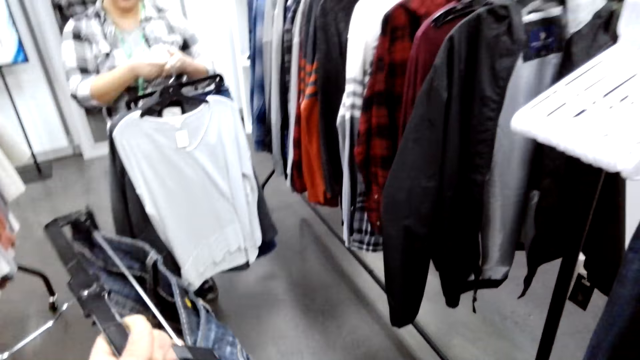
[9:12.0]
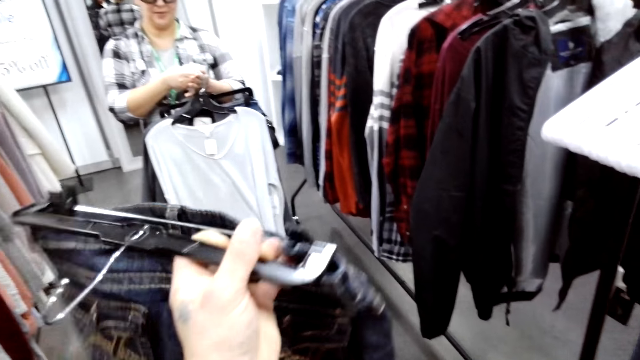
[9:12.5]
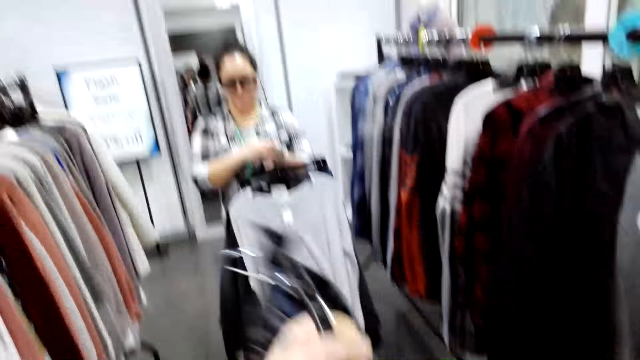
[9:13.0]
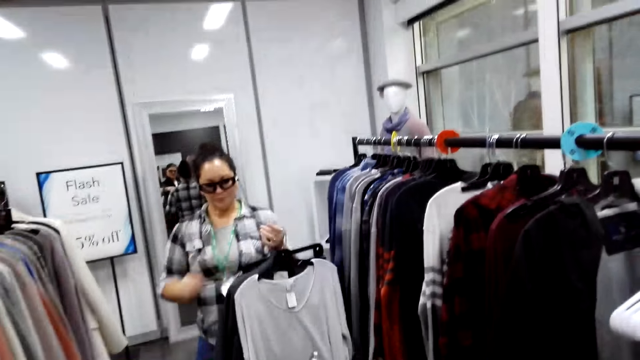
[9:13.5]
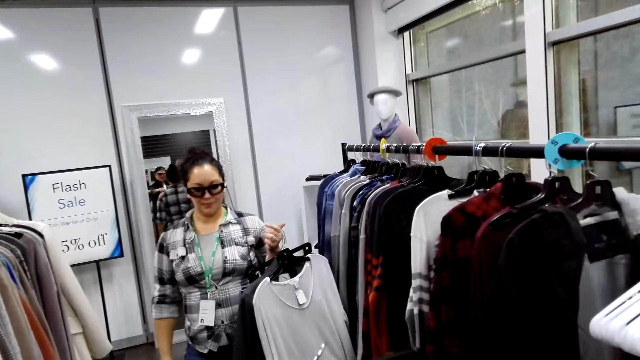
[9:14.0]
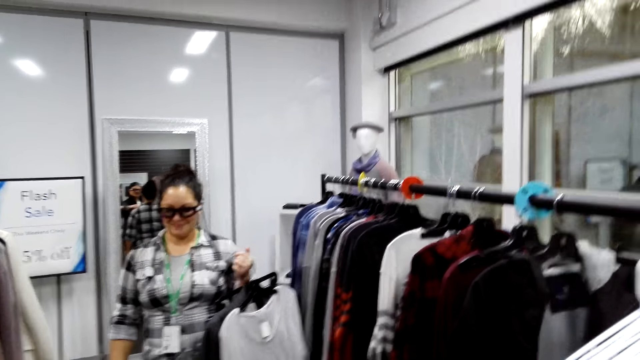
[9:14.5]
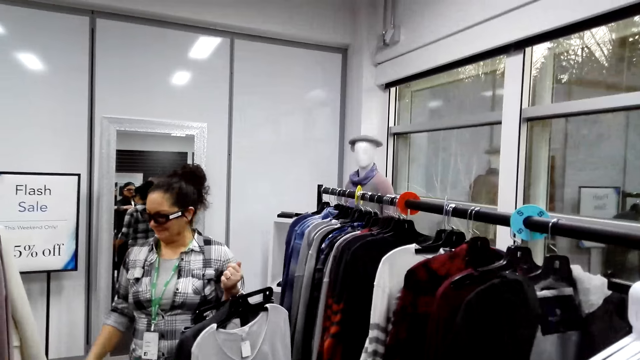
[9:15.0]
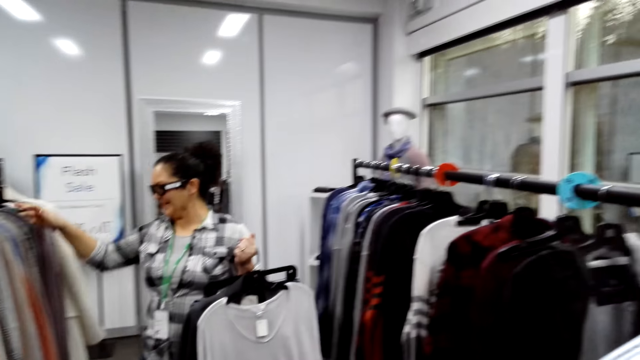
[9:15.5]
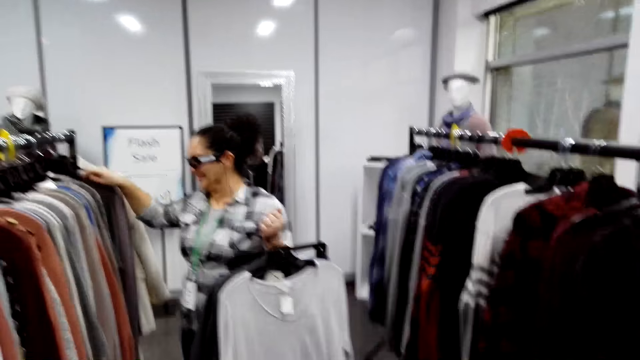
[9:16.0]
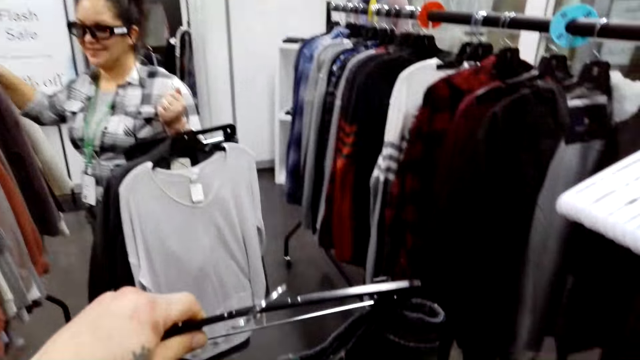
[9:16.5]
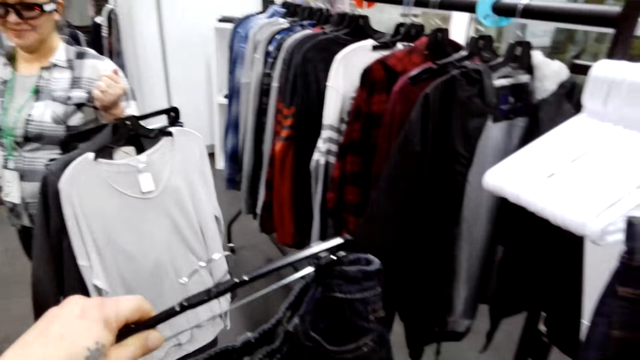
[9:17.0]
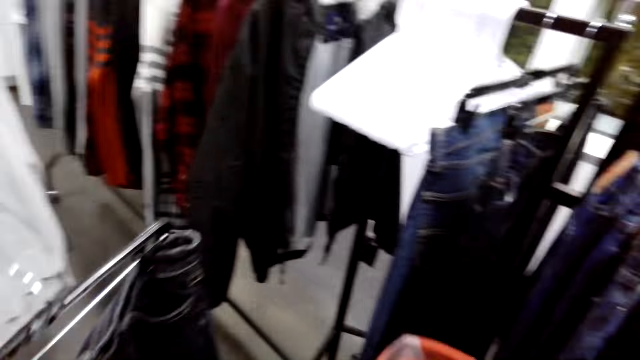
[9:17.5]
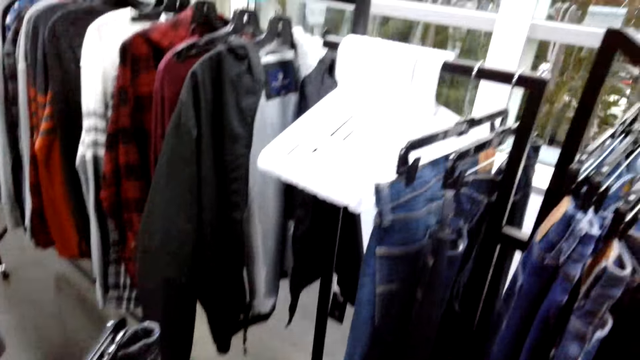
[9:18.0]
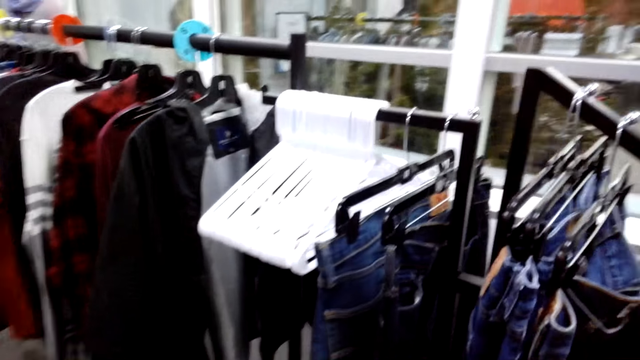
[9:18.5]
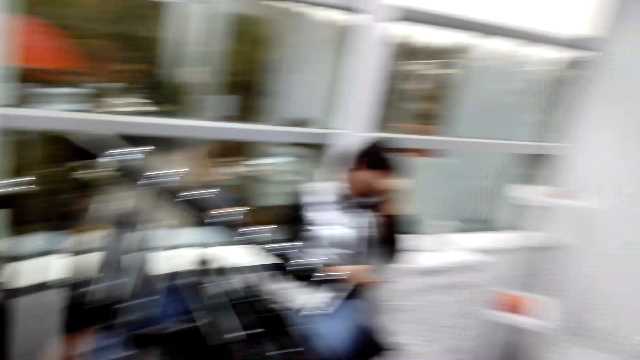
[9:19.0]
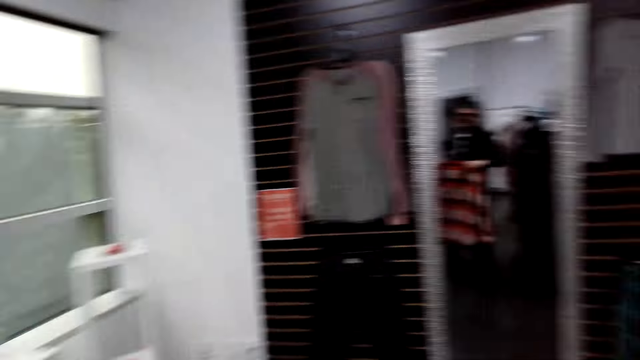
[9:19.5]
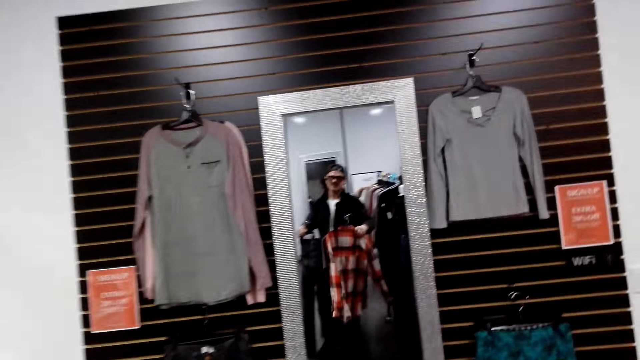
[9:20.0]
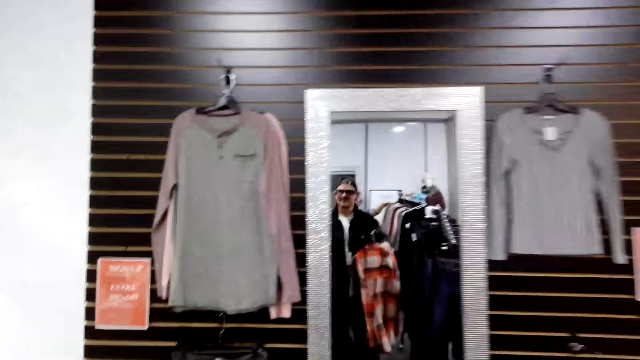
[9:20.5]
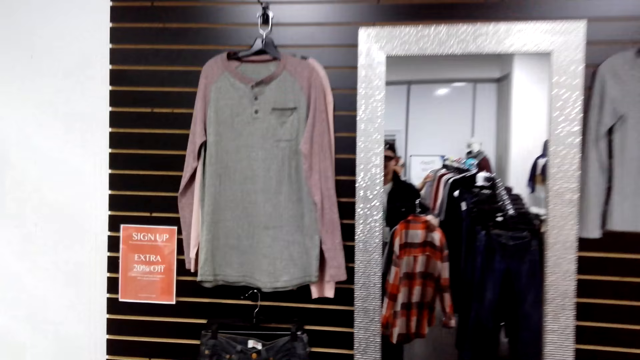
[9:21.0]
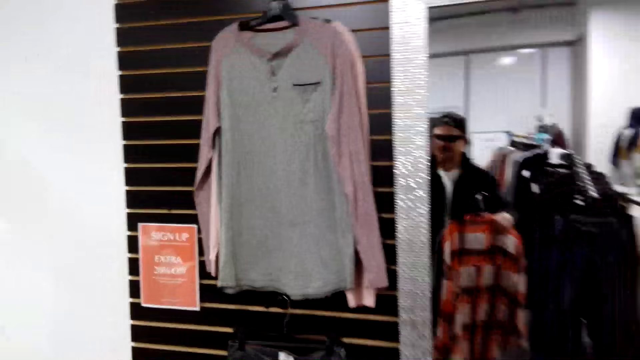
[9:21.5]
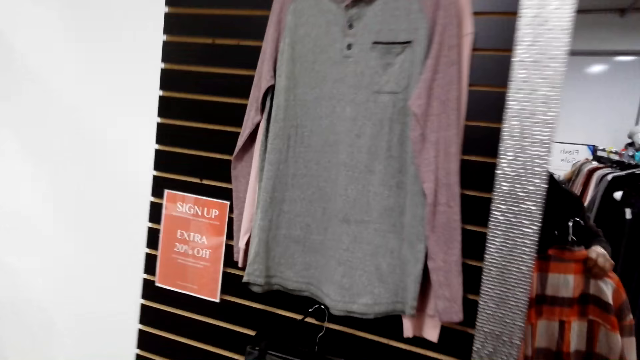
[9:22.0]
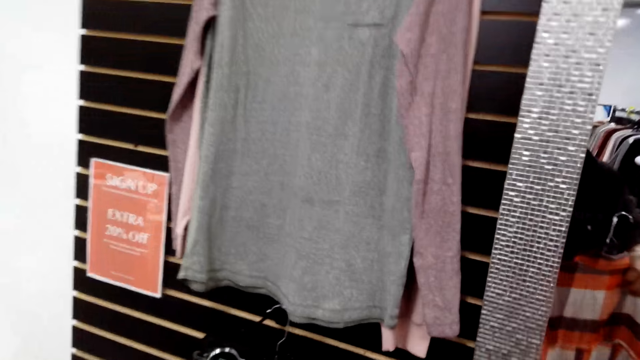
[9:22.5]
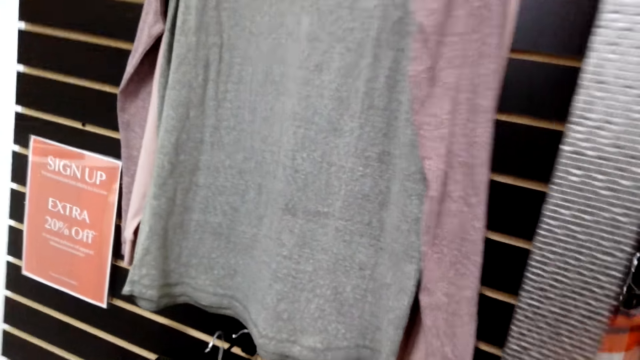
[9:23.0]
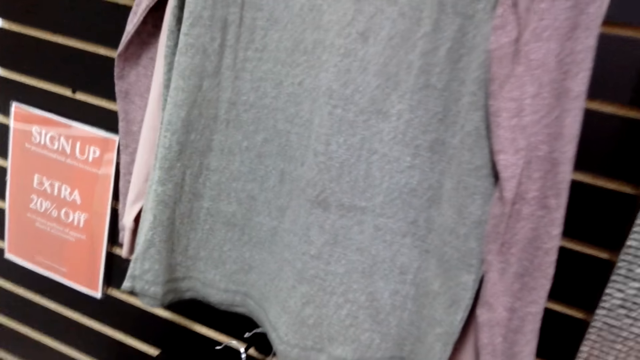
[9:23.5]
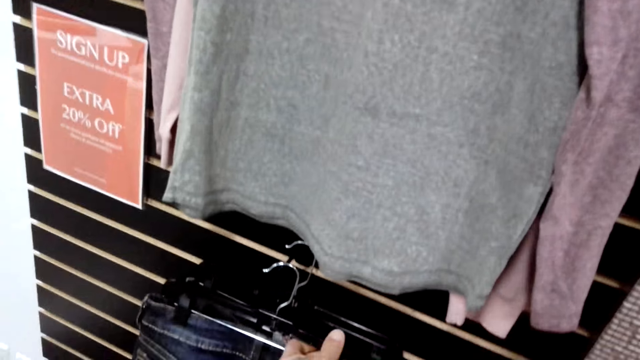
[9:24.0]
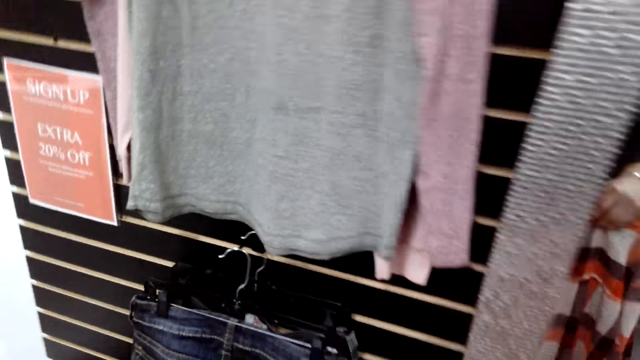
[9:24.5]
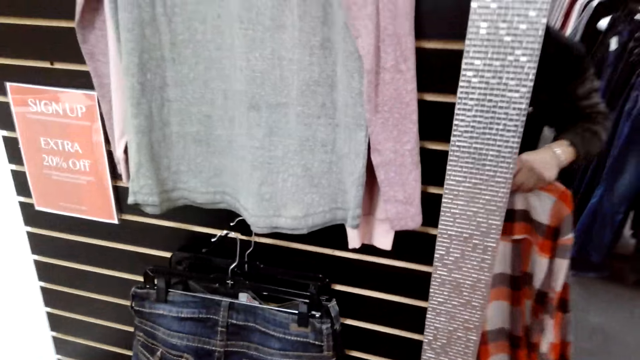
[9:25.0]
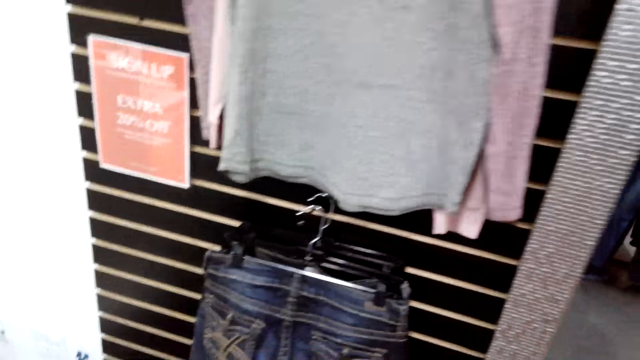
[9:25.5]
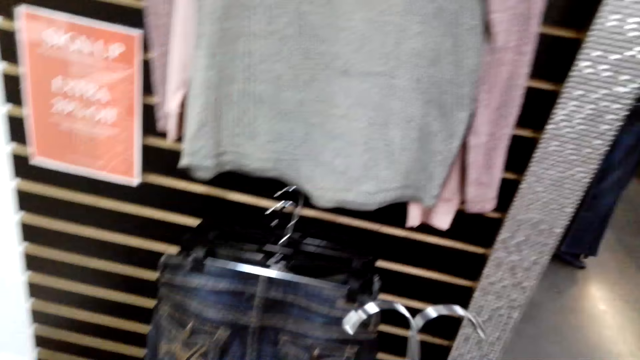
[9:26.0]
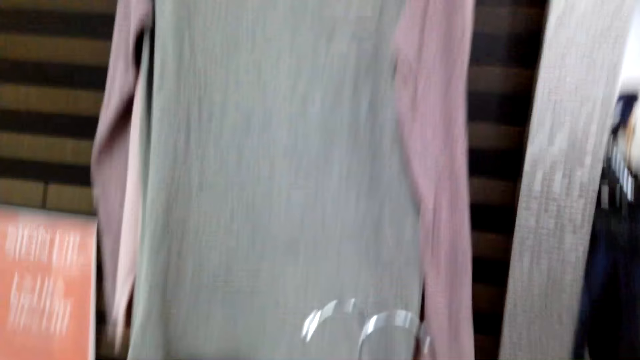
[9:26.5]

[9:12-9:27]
The camera wearer turns a trouser. A woman holds clothes. Another woman looks on clothes in hands. The camera wearer looks on the trouser. They turn around. They walk in the boutique room. They hang the jeans.

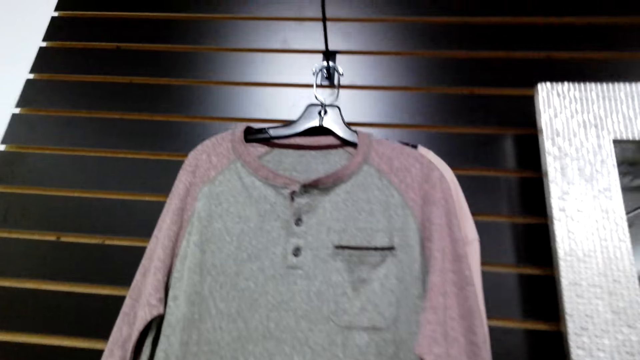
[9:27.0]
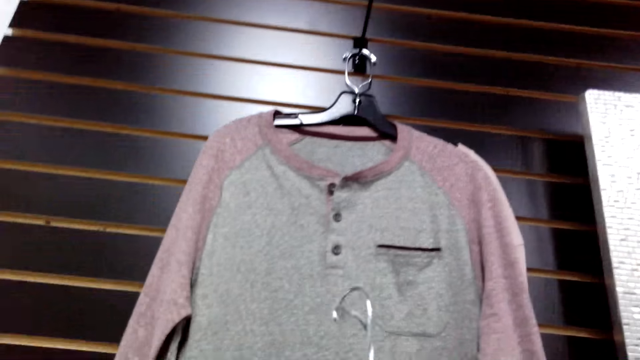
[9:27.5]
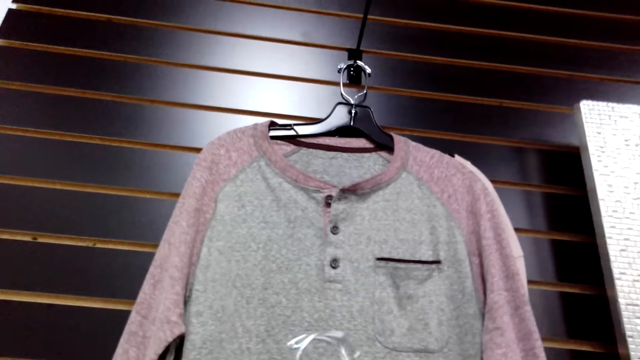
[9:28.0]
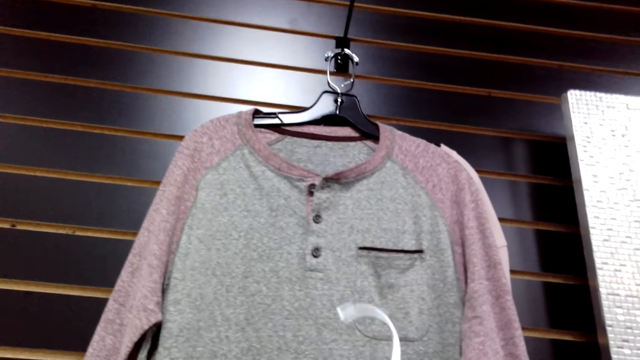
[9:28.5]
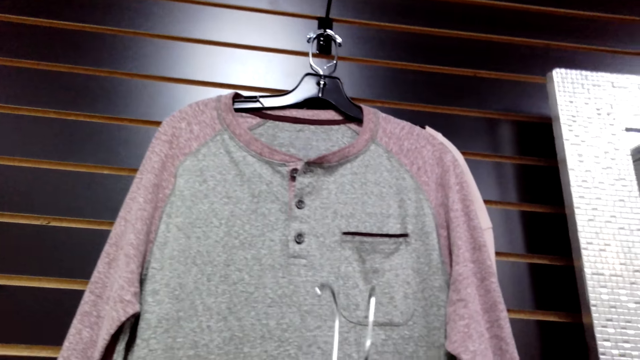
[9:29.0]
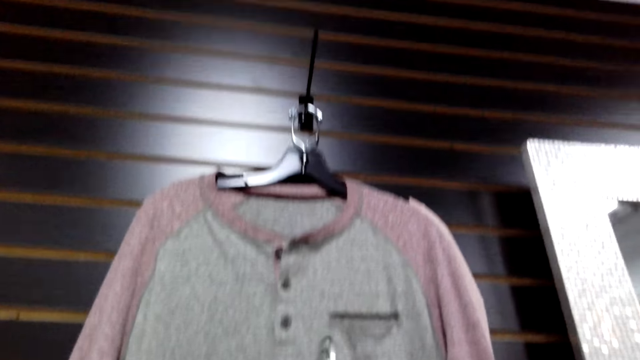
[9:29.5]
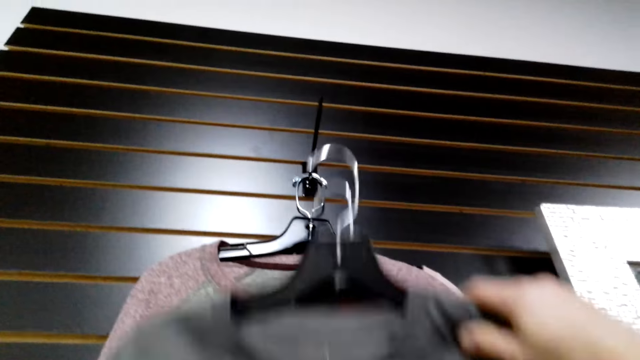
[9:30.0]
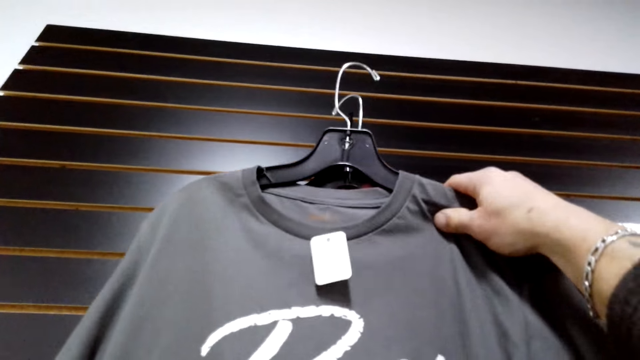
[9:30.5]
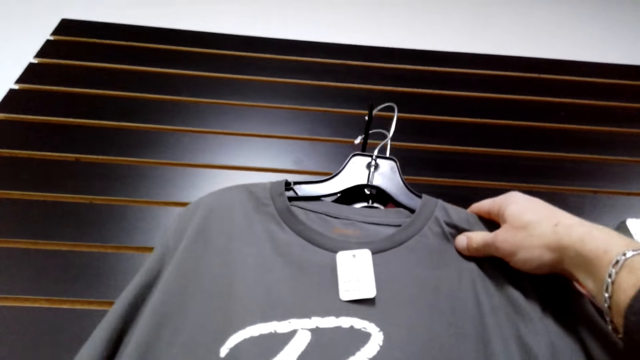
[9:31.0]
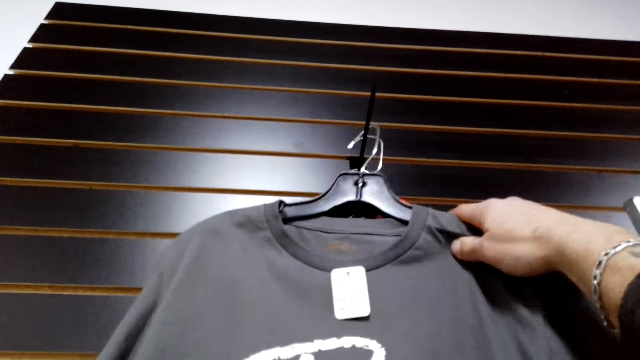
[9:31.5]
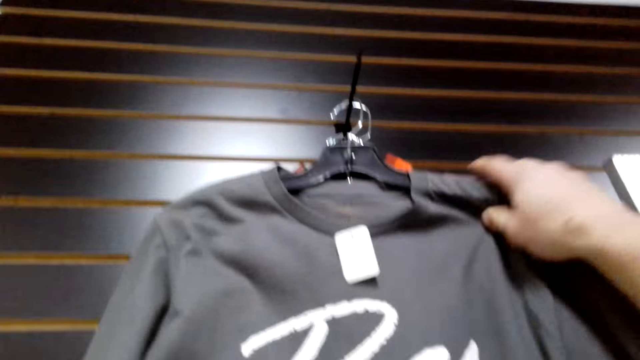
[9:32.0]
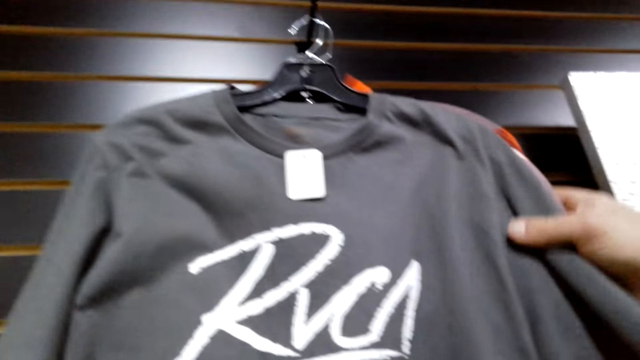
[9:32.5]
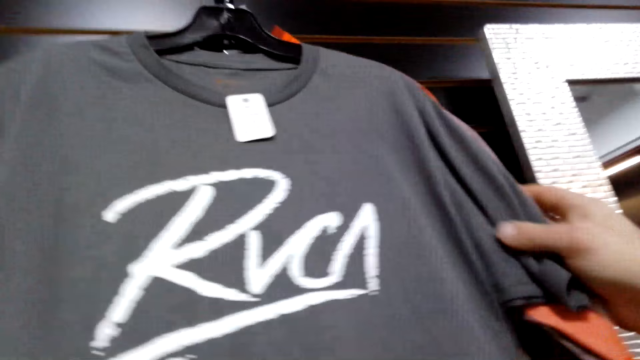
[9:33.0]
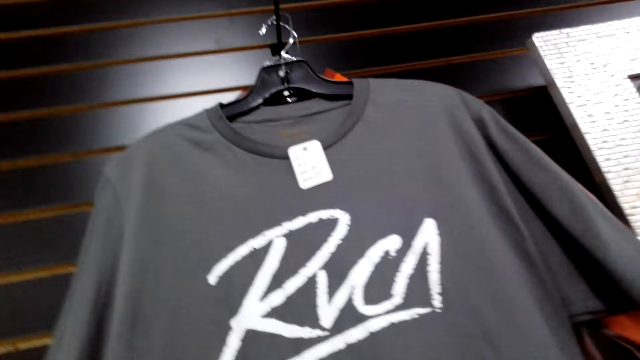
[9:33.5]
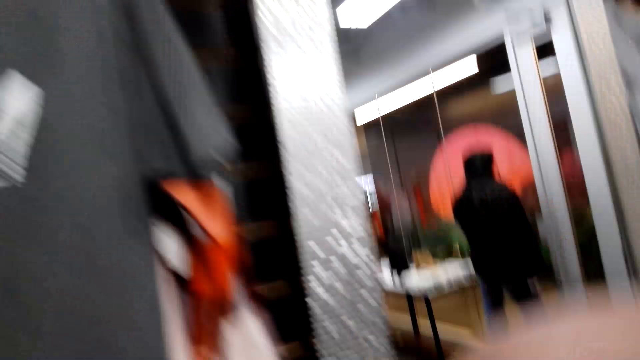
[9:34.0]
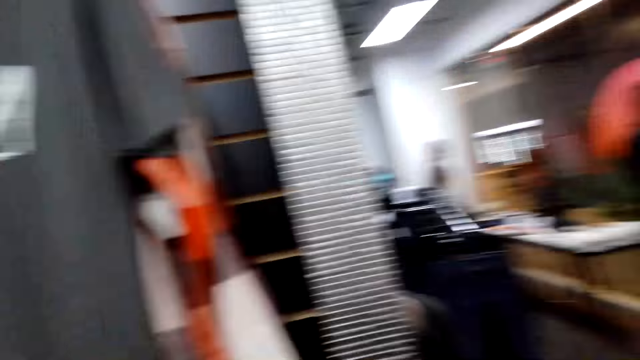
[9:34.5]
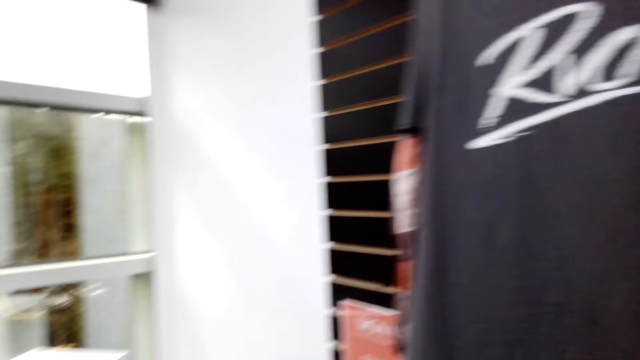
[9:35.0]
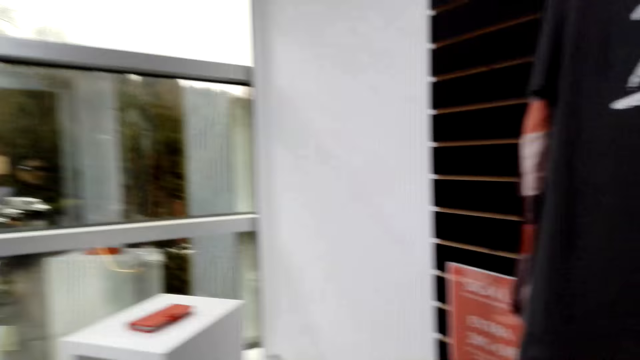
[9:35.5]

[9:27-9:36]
The camera wearer hangs the t-shirts.
